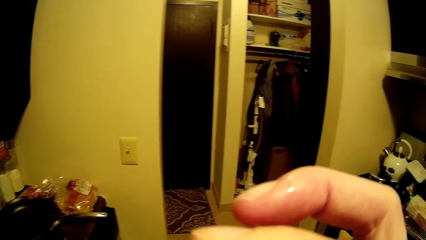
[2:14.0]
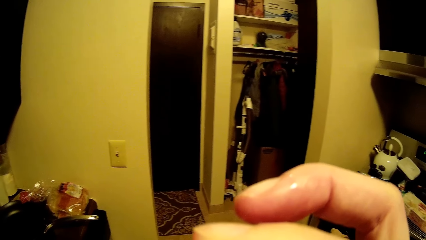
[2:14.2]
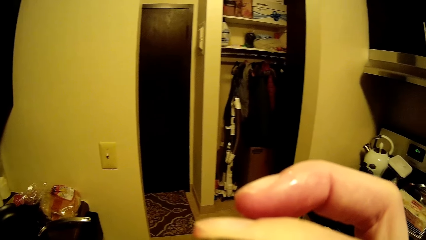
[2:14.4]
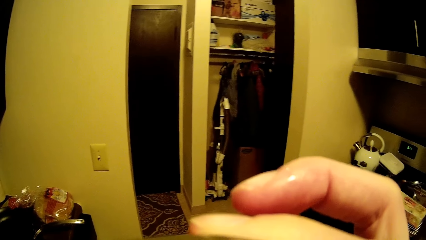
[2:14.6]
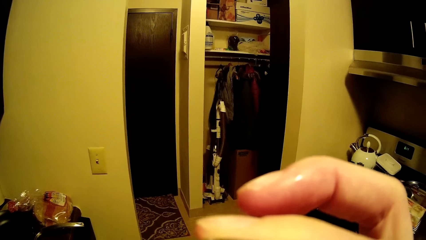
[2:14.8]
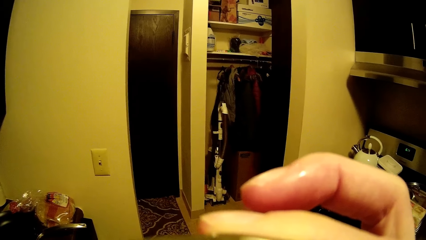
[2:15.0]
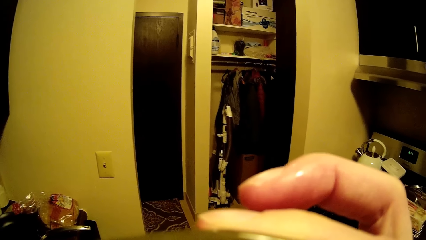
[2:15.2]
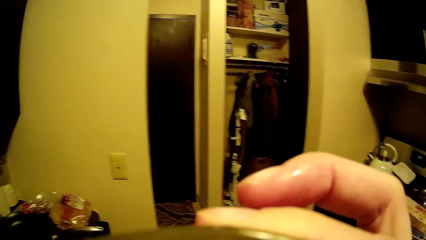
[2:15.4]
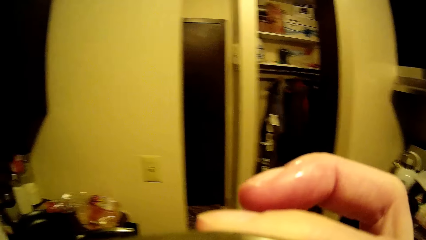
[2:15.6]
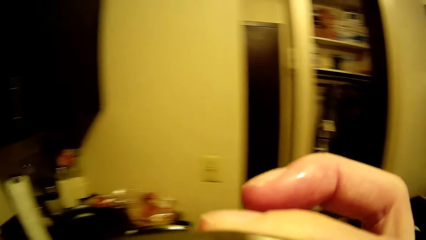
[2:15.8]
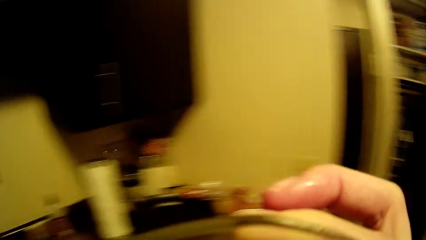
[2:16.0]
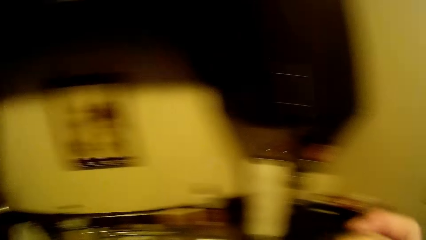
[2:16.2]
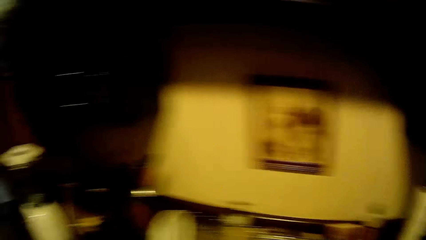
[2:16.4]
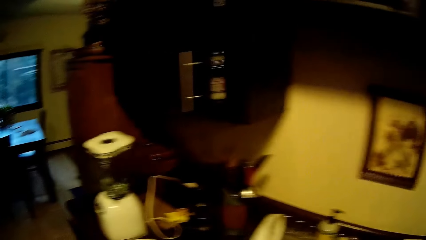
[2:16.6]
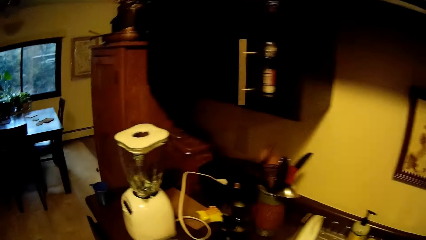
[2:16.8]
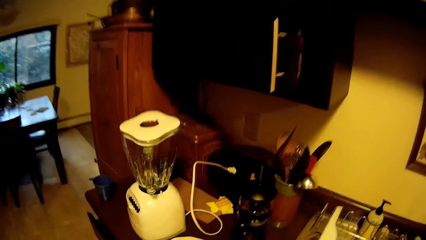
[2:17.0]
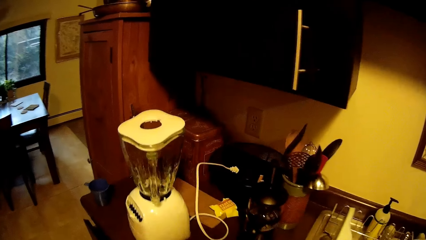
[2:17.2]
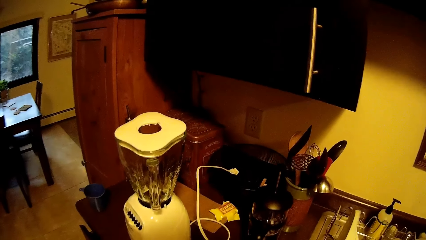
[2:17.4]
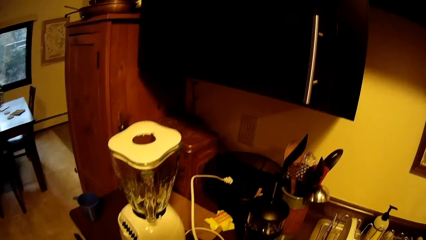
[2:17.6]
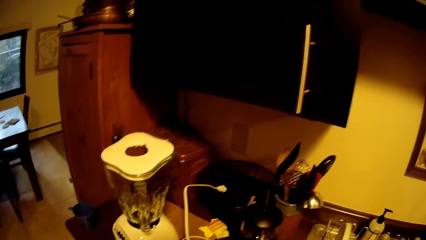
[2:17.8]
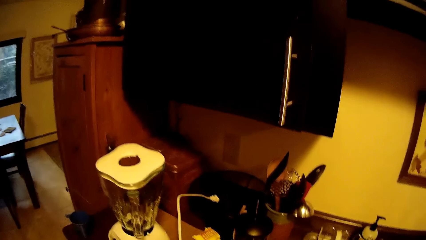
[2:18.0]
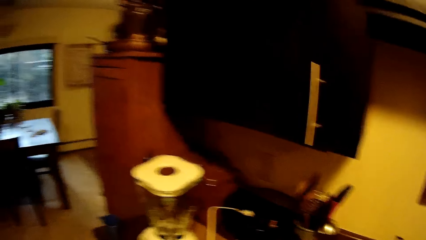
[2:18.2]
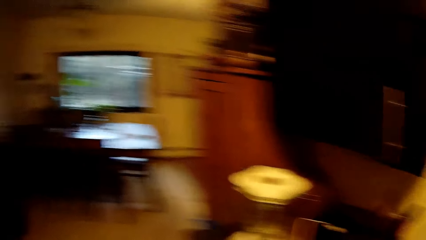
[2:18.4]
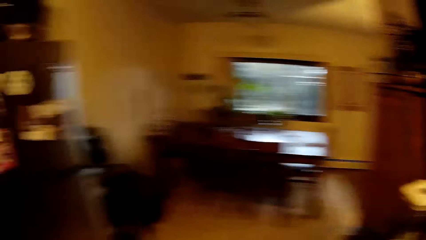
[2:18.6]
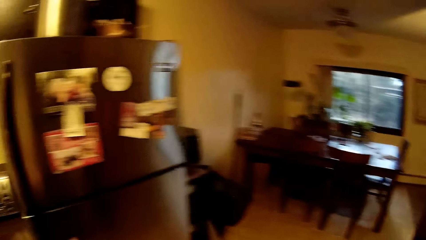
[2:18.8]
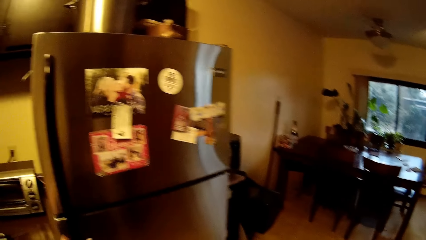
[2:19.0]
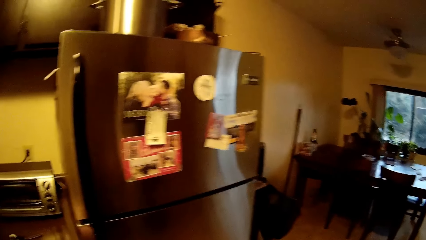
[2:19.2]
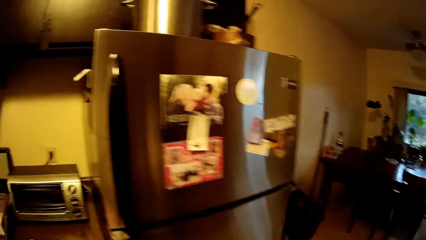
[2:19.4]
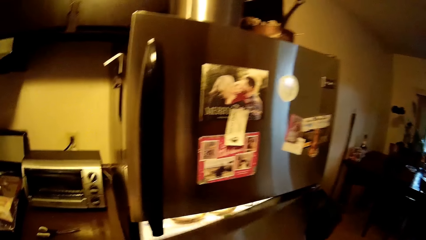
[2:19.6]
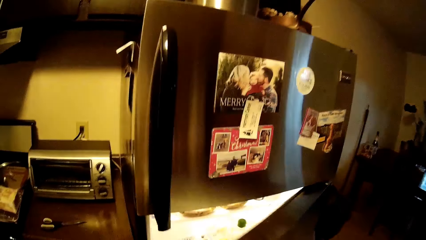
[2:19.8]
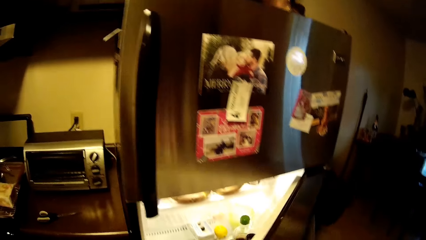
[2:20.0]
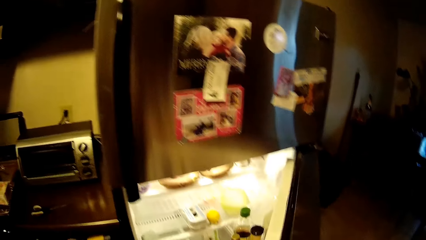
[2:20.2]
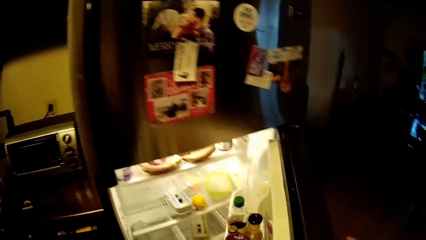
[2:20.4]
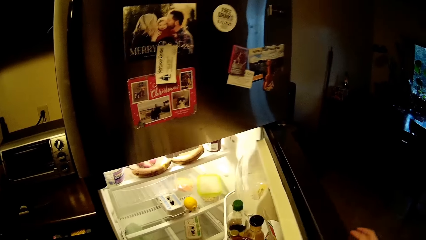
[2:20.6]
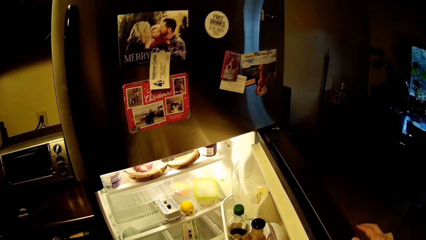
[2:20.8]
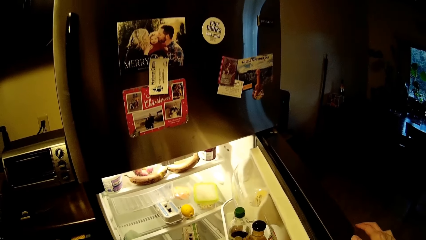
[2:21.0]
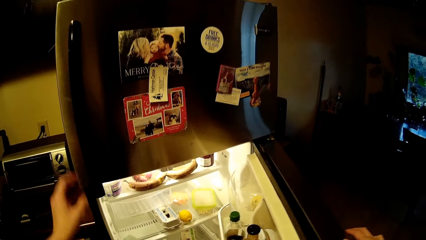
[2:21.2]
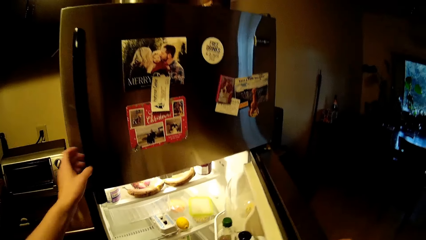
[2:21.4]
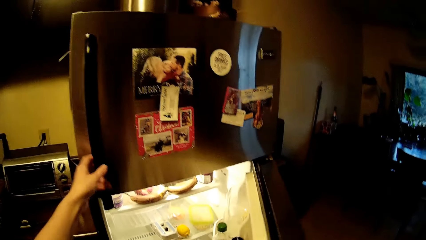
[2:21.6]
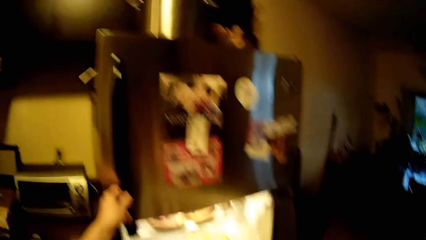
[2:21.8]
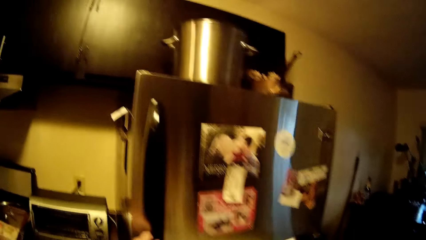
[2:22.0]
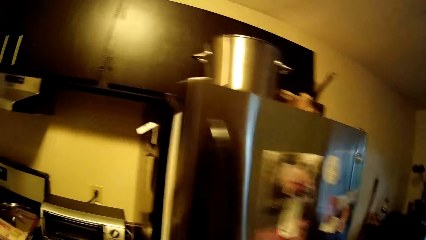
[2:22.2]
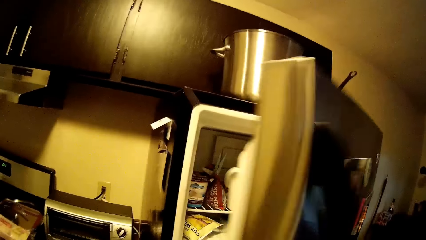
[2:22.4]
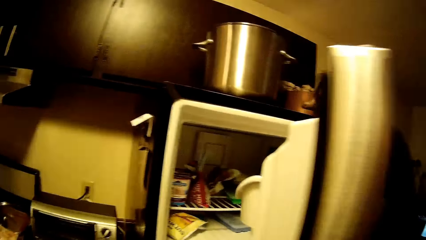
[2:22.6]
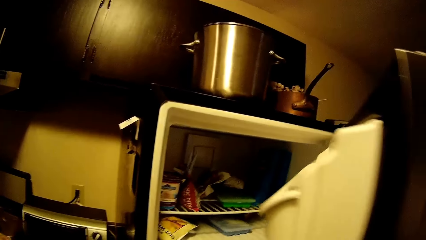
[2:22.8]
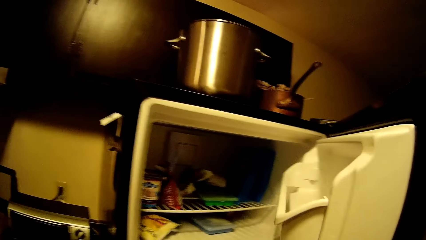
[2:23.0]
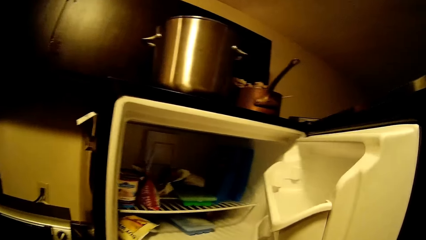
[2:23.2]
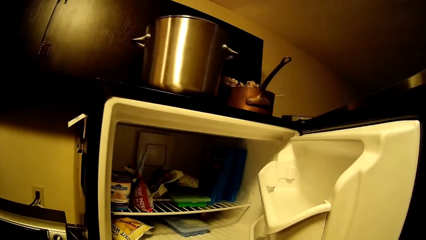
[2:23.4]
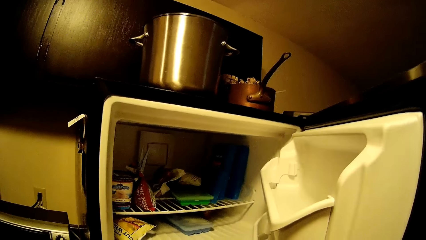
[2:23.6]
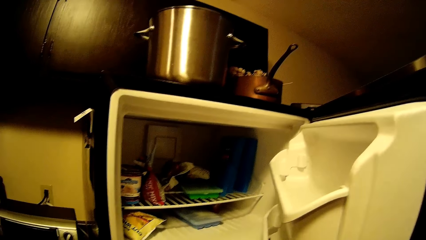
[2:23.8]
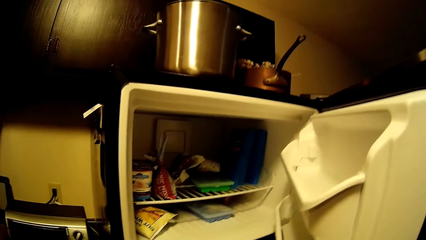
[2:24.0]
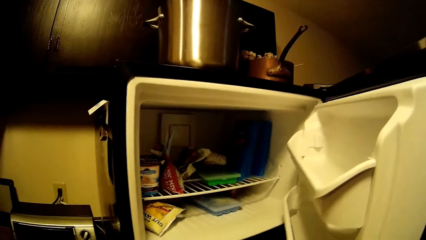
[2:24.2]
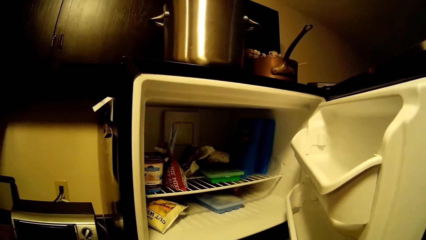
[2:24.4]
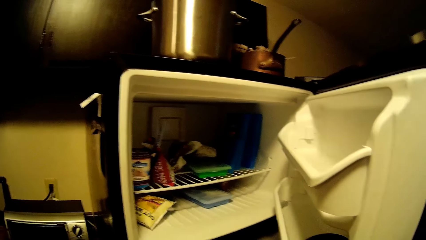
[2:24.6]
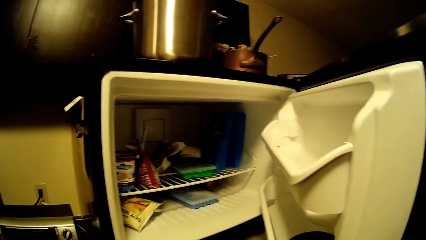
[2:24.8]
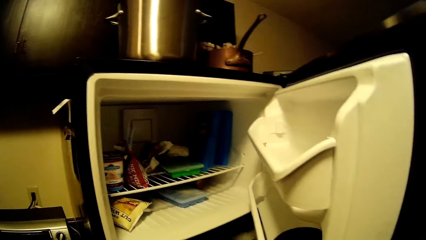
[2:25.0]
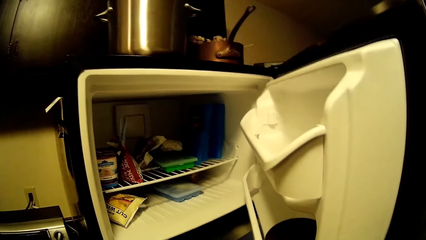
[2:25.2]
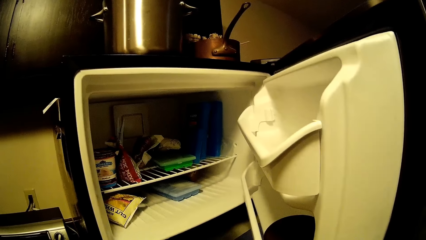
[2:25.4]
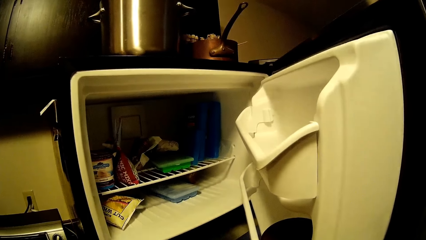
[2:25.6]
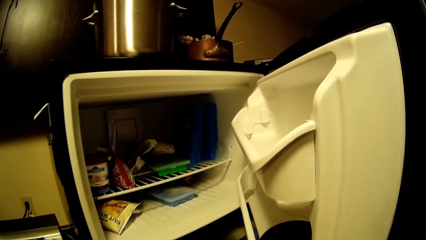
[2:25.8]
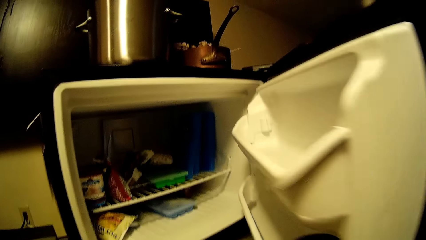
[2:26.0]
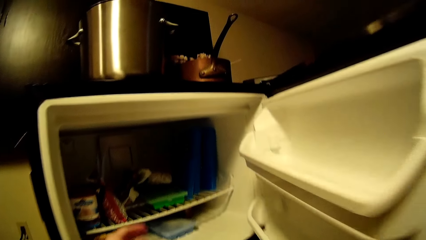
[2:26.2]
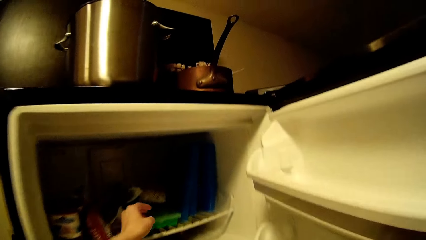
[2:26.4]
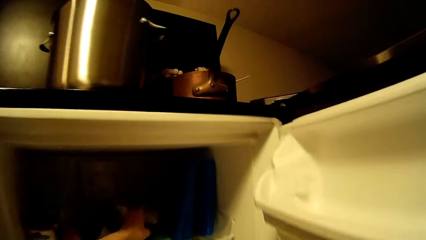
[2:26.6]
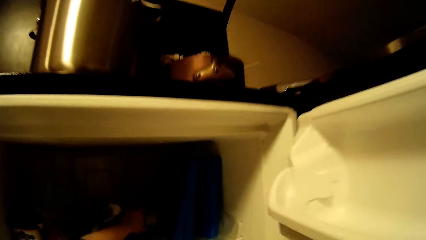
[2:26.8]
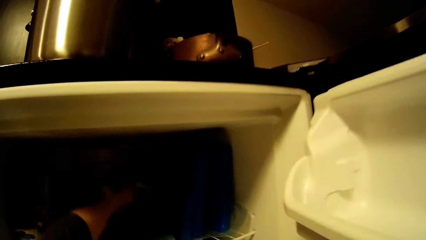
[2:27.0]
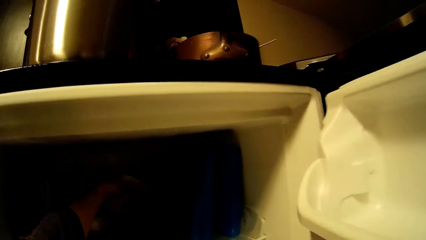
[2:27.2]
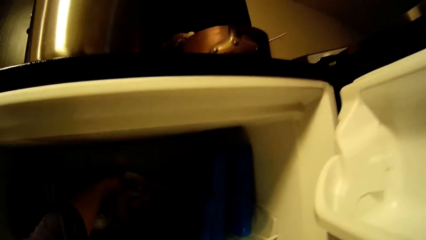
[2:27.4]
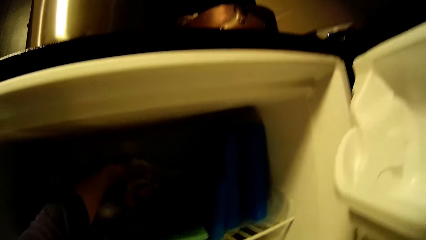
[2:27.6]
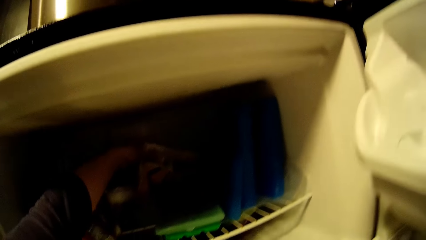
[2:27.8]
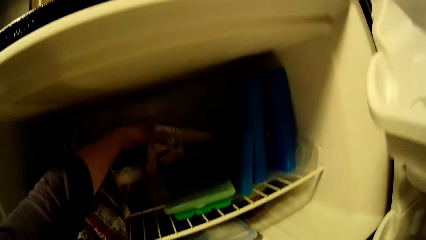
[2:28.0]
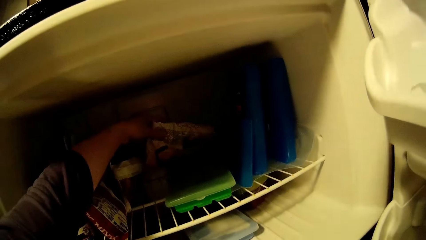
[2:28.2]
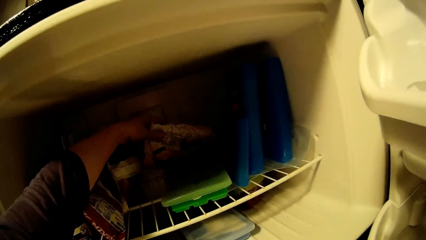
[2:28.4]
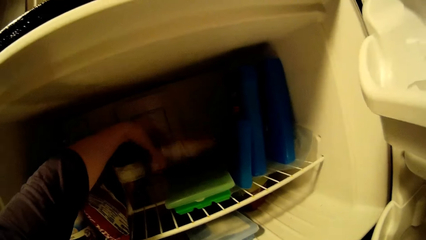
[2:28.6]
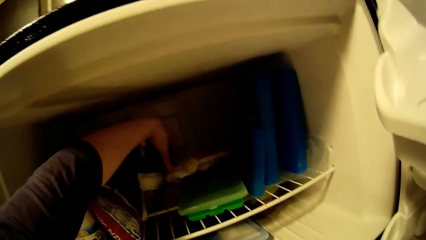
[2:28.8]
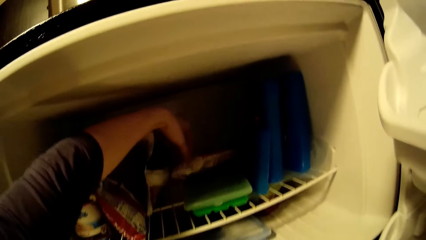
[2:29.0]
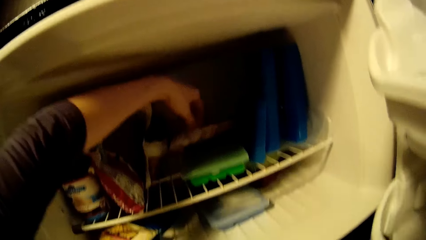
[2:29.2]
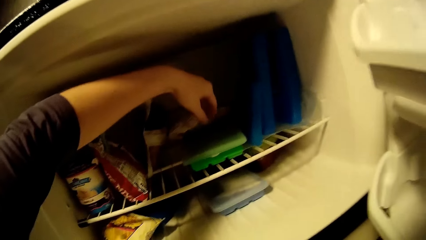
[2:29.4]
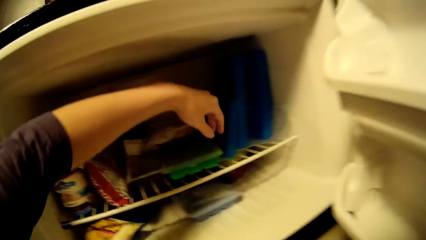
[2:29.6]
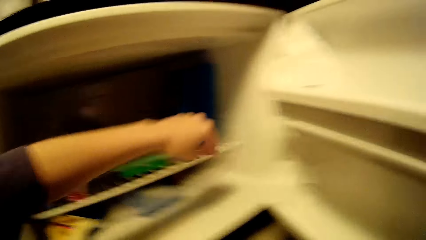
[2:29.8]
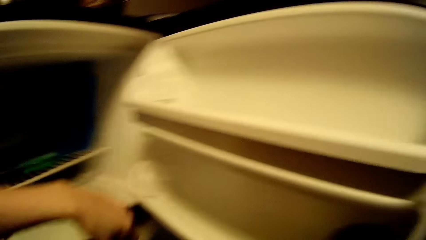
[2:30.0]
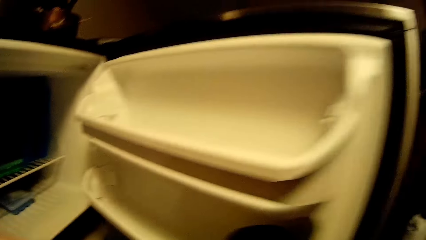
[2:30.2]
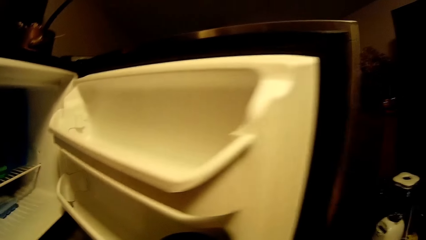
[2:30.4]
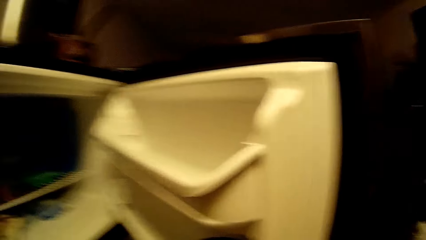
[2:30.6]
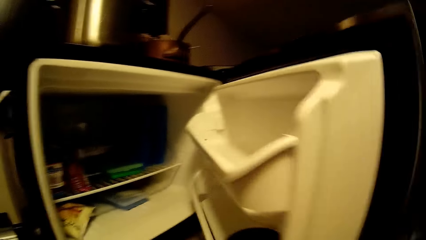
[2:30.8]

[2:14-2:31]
The camera wearer opens a refrigerator with his right hand. He opens the refrigerator with his left hand. He touches a pack in the refrigerator with his left hand.
